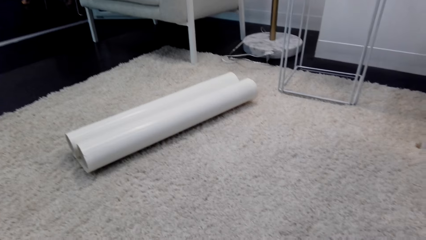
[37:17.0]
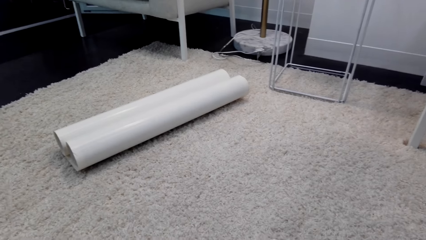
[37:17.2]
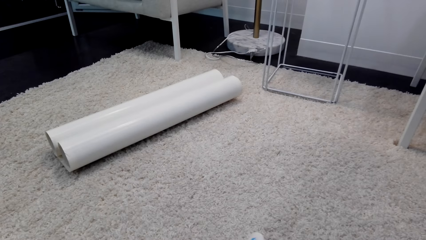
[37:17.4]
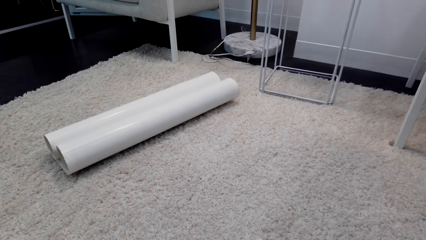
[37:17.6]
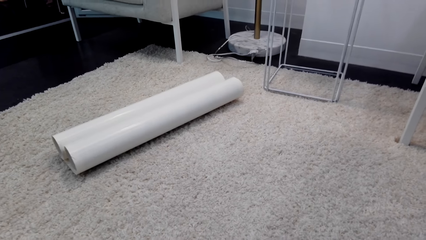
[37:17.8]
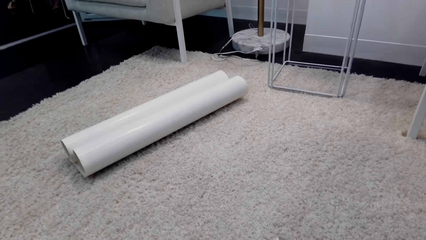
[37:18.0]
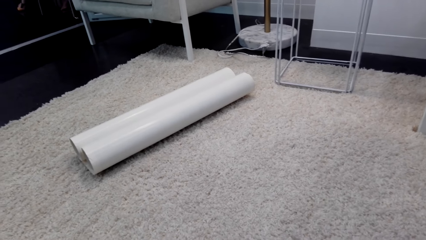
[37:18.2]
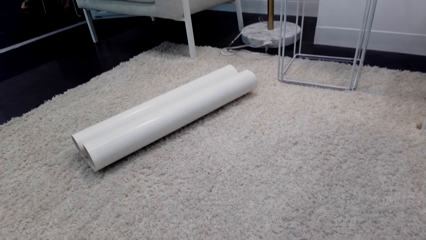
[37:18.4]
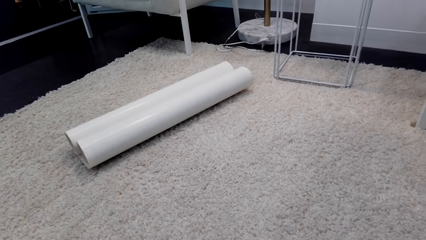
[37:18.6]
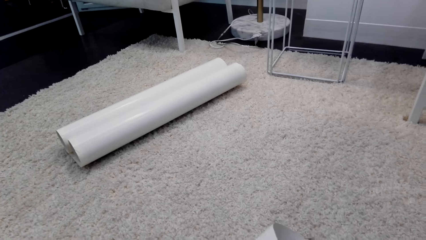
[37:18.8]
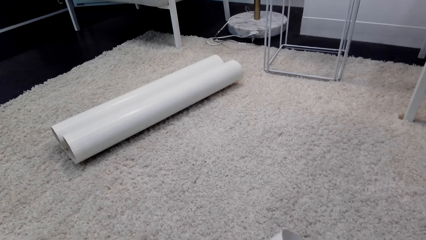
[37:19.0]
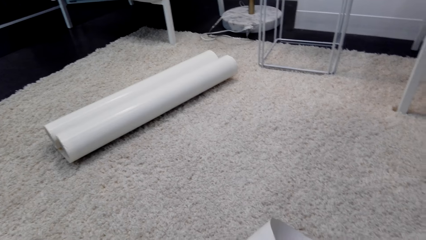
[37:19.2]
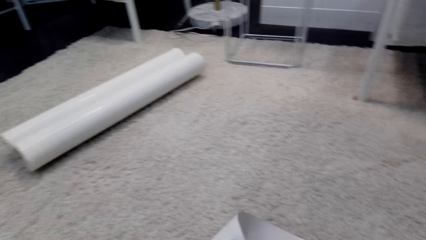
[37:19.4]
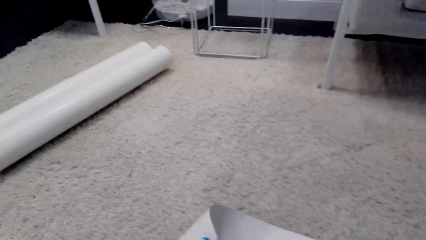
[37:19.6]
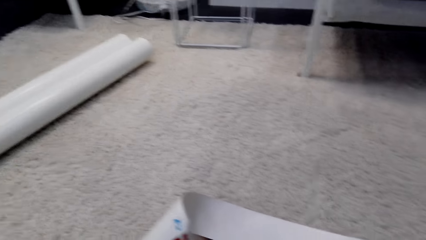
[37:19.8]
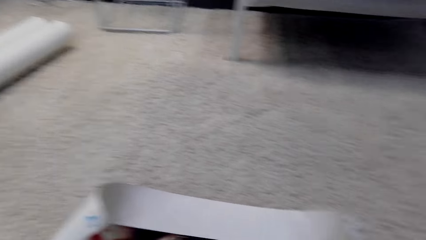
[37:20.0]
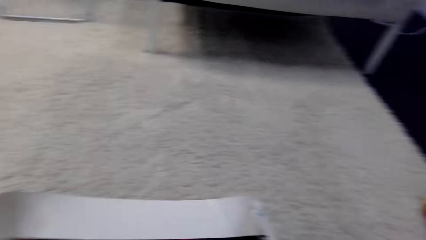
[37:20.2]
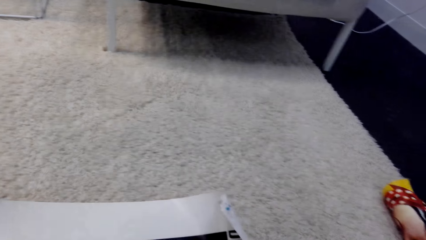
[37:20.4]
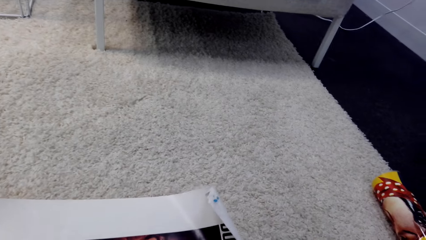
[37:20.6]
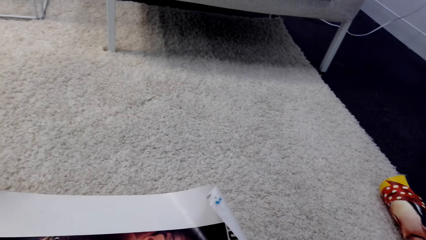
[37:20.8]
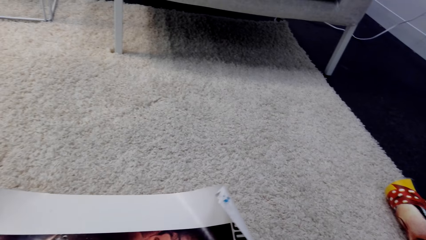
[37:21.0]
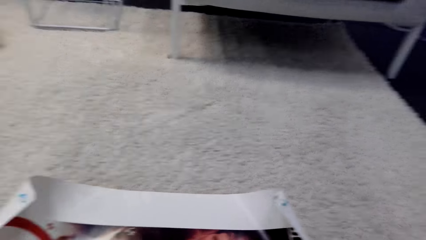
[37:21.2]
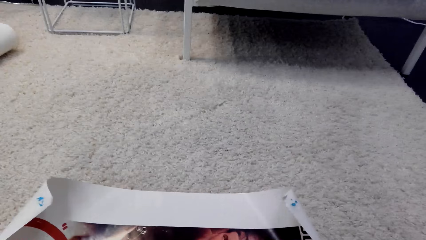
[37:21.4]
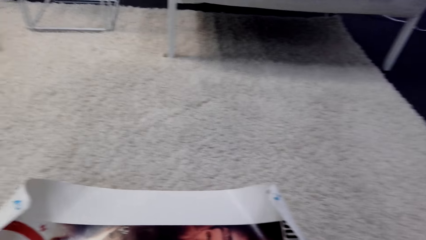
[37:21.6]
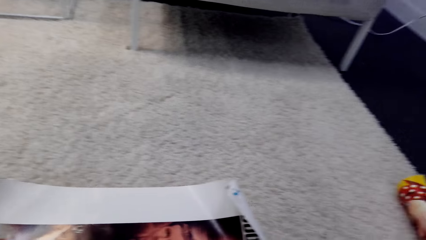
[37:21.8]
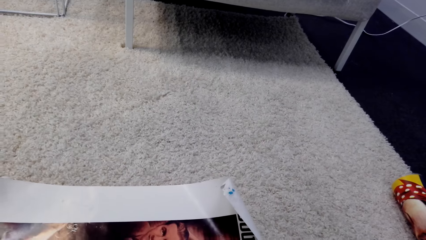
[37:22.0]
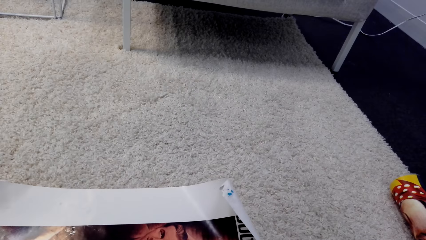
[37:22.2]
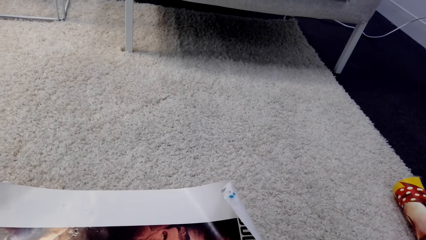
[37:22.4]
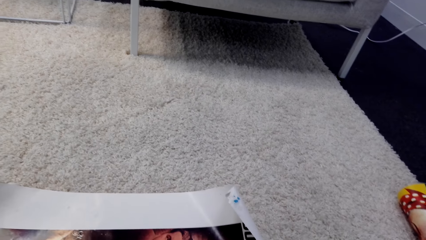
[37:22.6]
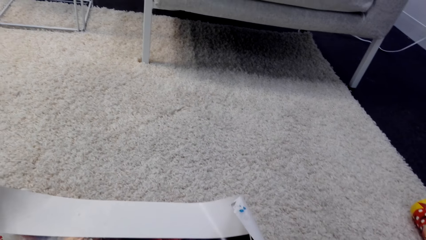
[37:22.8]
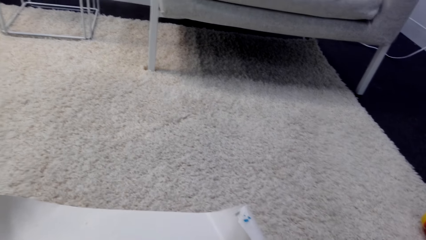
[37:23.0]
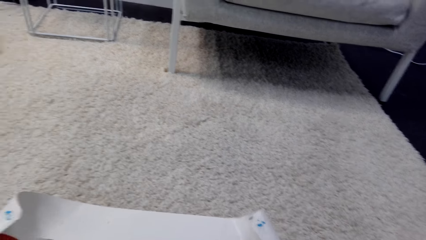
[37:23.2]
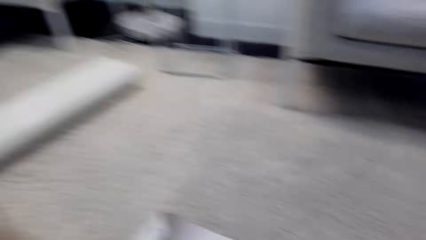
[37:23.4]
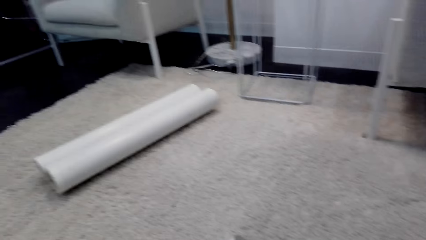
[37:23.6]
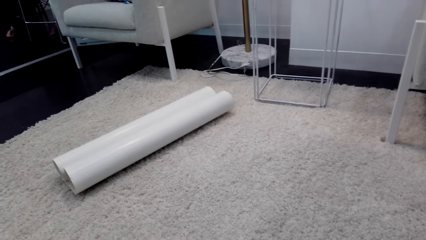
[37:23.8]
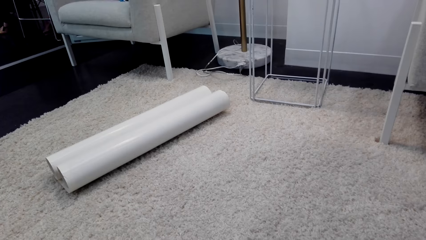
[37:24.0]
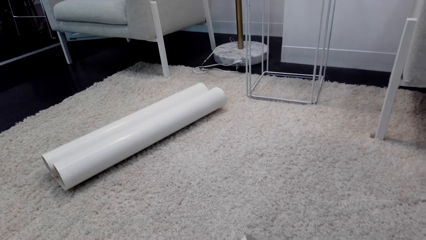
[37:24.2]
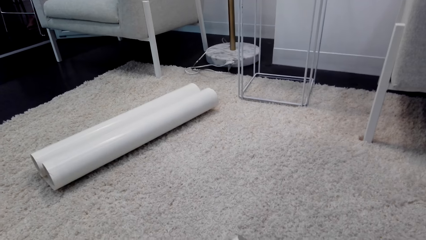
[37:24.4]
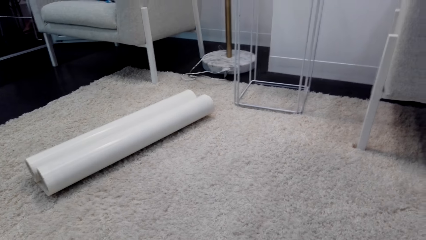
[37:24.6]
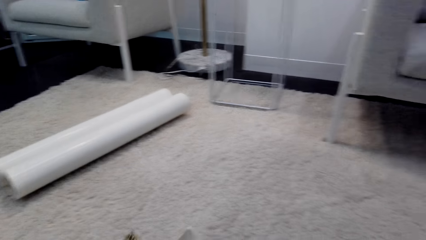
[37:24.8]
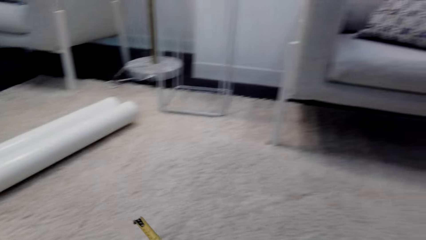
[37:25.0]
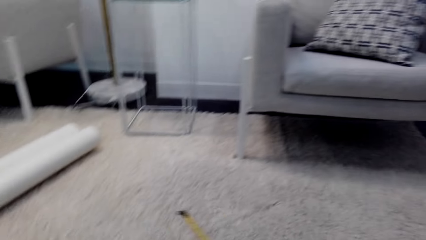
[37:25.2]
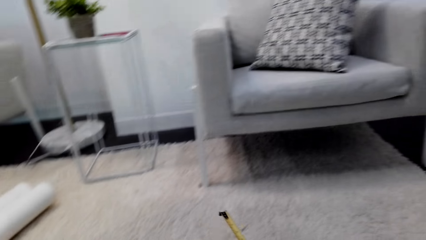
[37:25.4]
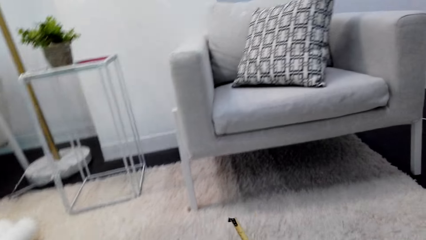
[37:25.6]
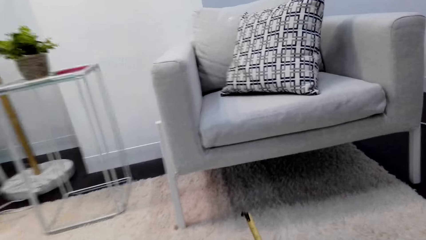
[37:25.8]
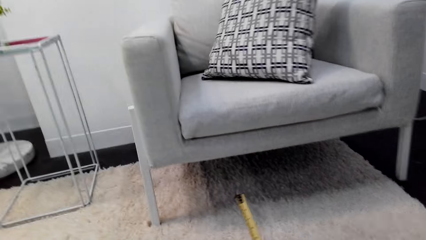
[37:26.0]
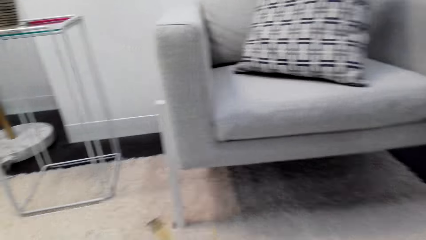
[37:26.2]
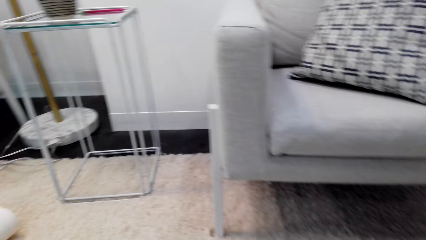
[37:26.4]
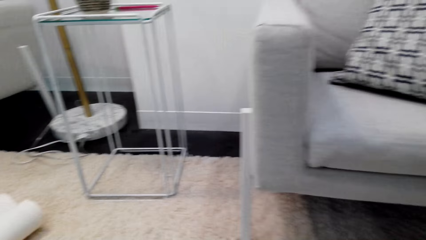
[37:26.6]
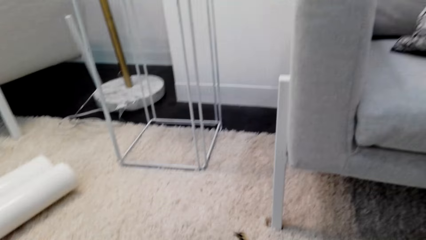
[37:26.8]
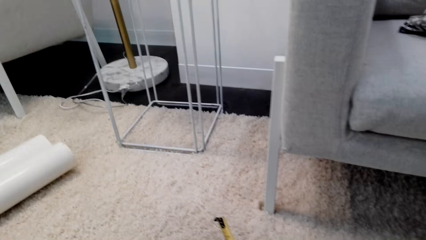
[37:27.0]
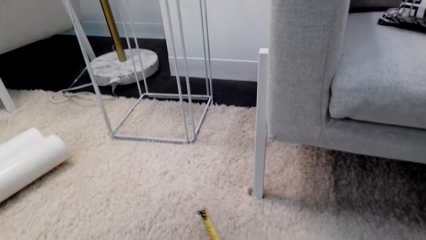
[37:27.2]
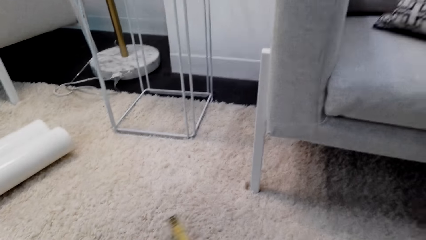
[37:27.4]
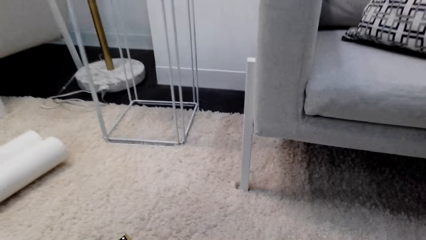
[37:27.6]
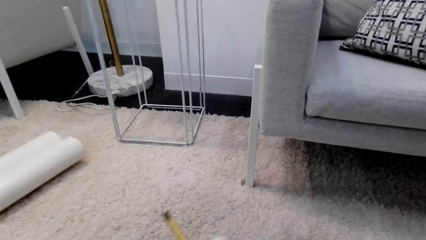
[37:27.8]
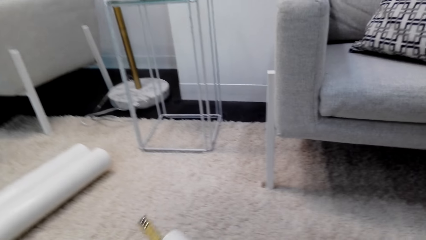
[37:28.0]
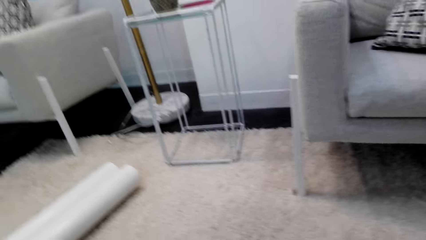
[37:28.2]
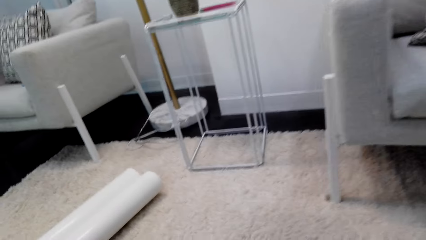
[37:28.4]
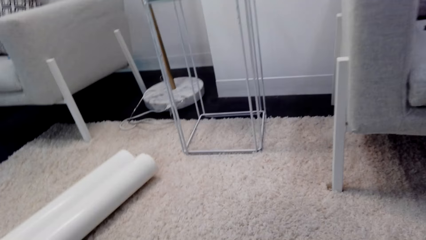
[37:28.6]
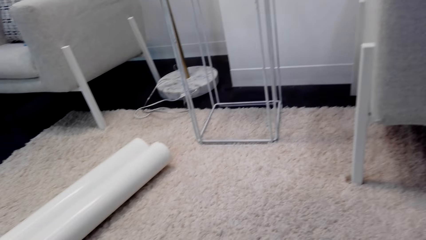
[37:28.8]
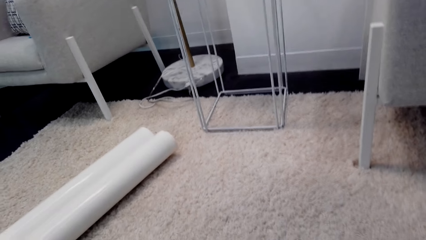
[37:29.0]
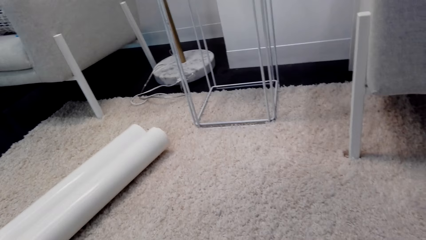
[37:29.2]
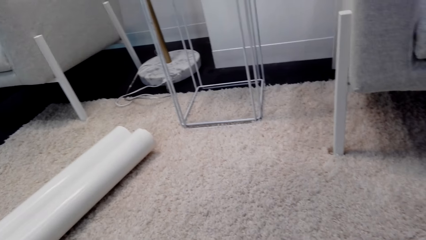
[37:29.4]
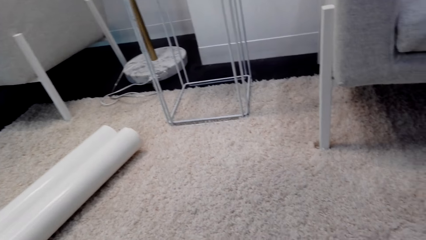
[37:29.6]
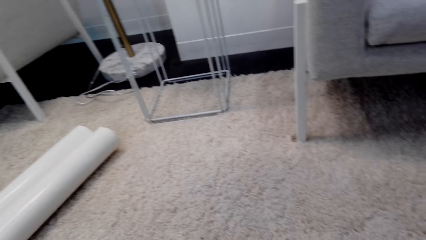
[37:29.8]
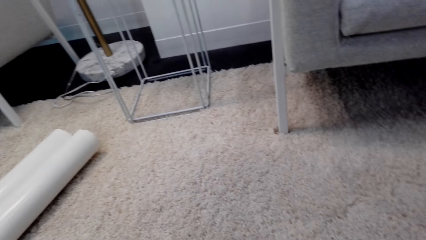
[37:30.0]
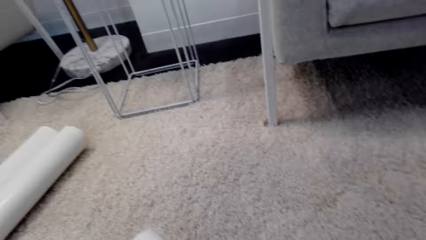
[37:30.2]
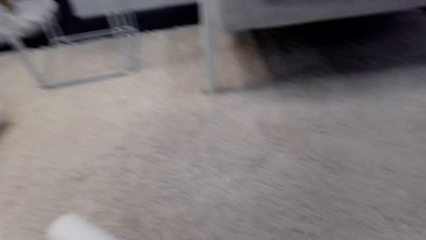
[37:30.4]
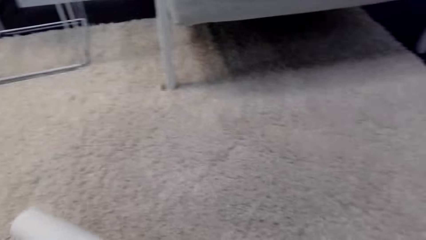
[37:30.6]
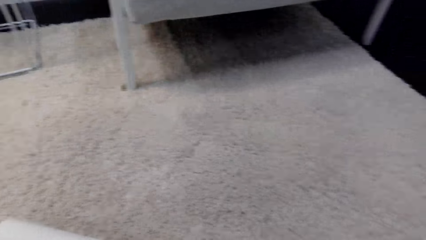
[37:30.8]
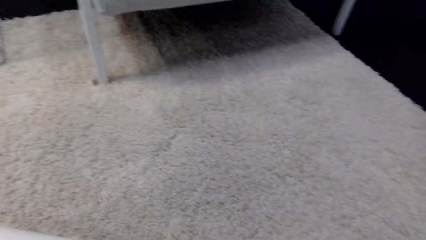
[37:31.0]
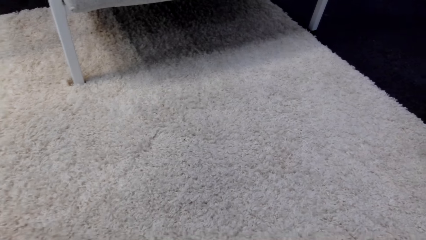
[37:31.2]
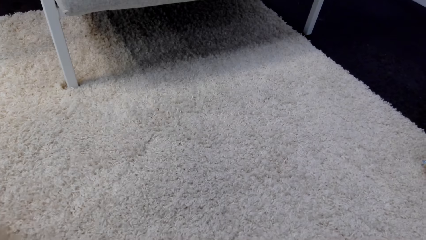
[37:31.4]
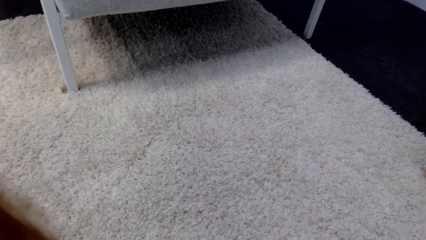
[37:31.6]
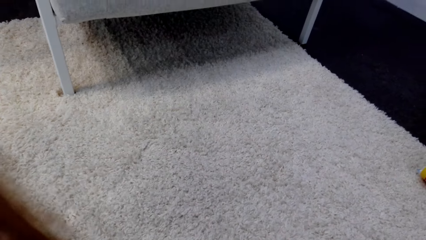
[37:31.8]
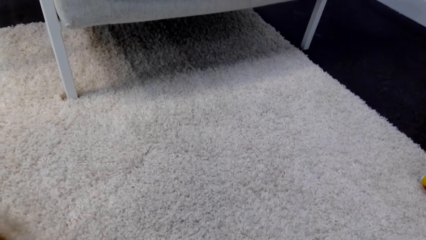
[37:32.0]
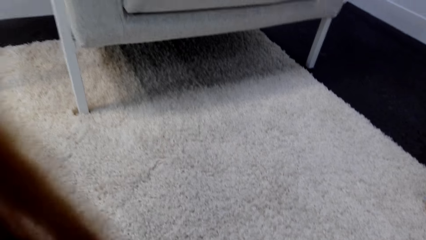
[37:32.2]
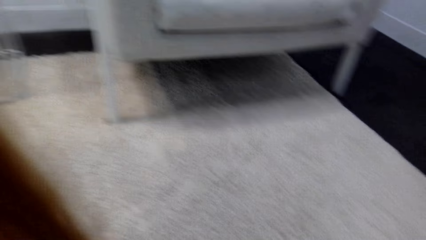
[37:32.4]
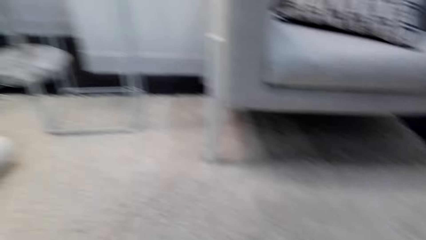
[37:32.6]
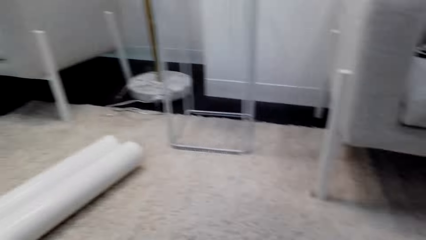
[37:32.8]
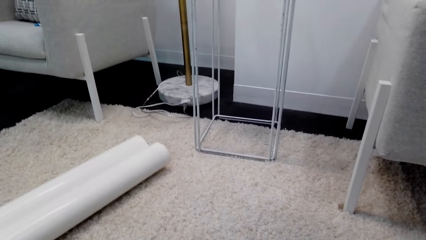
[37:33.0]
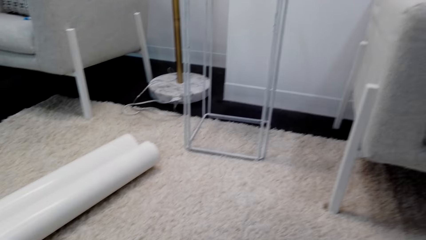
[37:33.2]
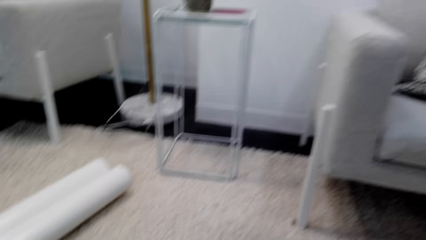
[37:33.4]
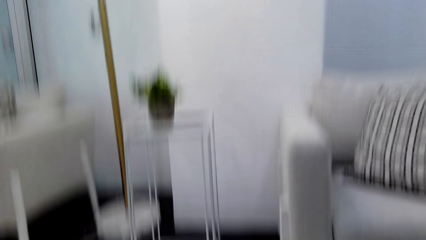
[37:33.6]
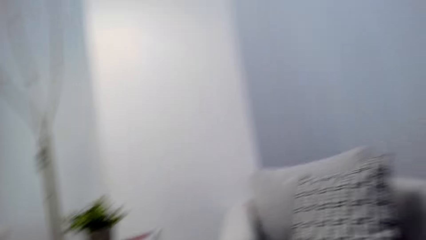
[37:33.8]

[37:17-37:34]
The camera wearer opens the wall sticker.
